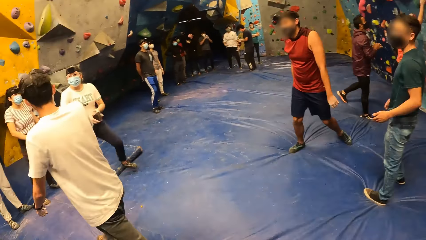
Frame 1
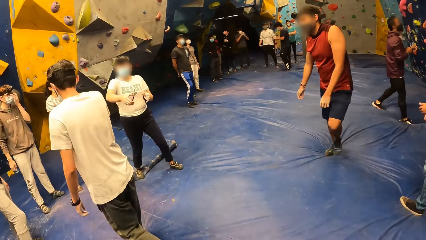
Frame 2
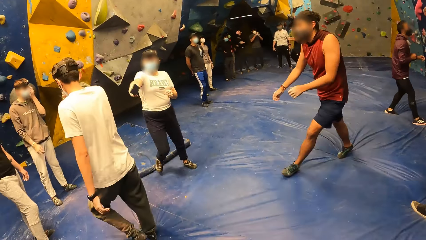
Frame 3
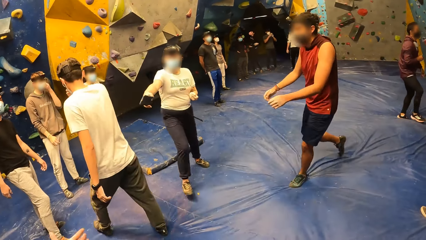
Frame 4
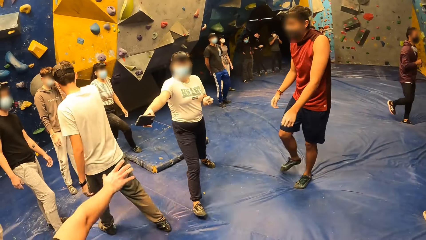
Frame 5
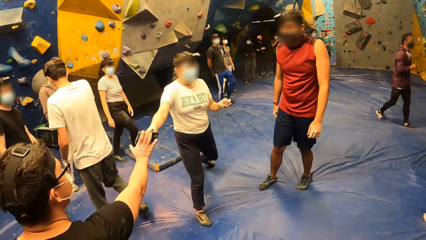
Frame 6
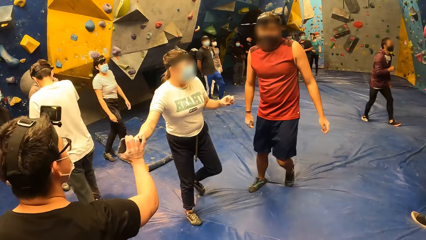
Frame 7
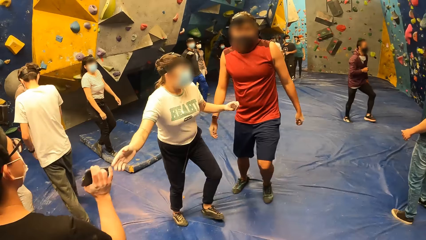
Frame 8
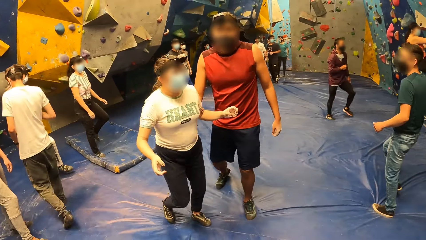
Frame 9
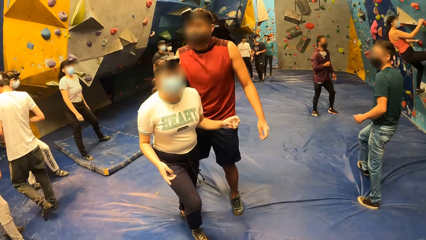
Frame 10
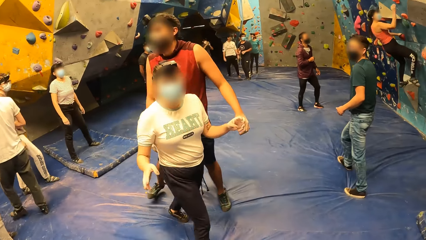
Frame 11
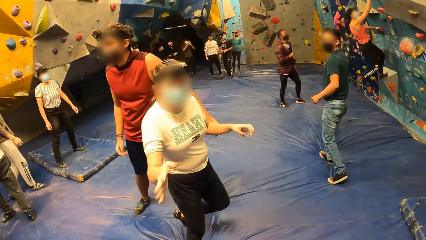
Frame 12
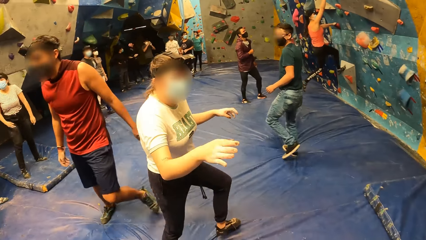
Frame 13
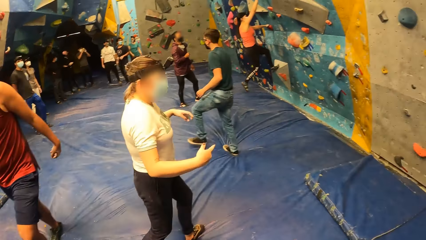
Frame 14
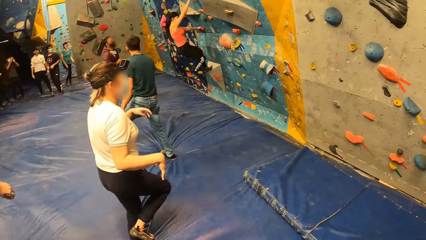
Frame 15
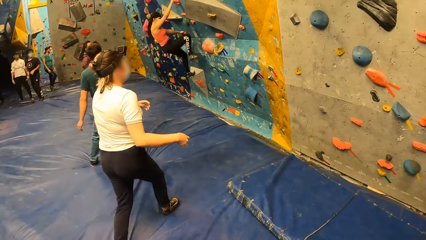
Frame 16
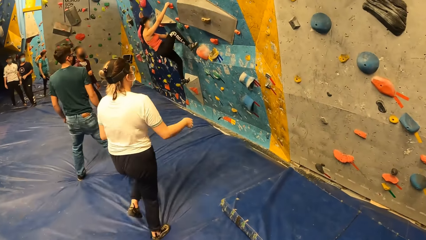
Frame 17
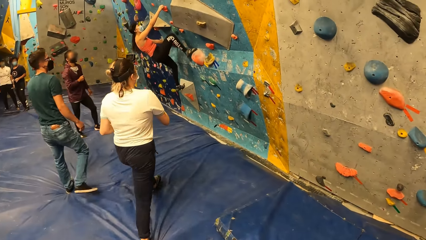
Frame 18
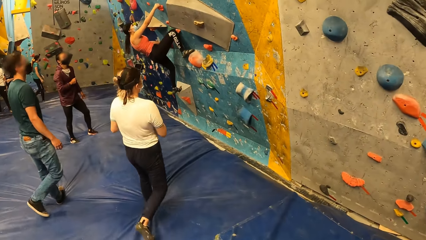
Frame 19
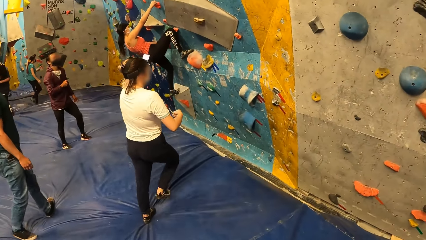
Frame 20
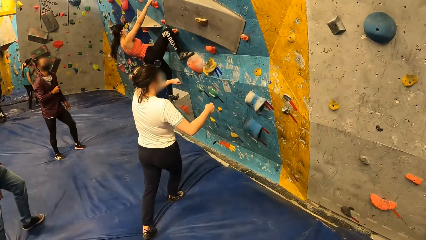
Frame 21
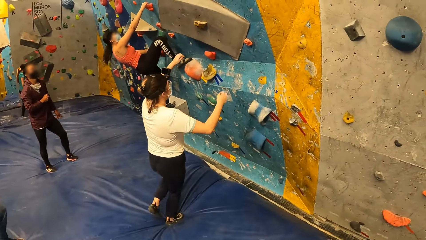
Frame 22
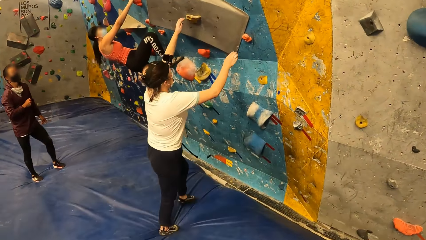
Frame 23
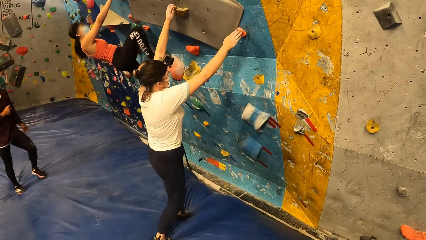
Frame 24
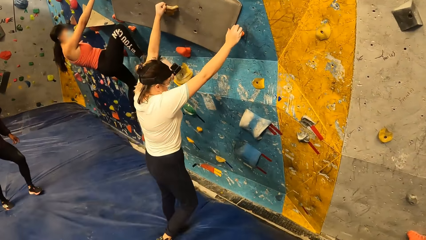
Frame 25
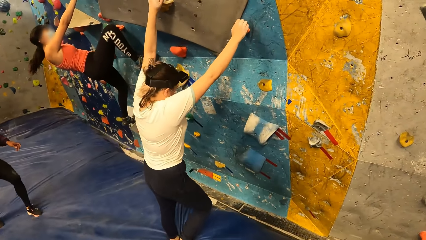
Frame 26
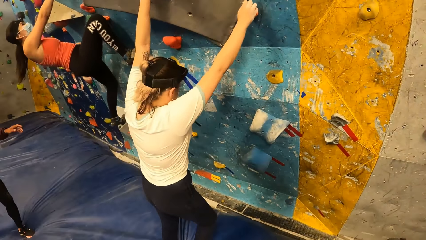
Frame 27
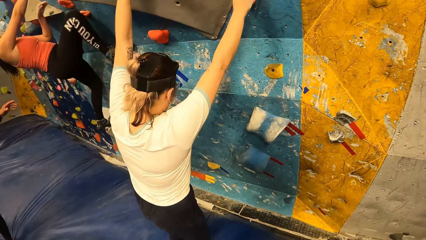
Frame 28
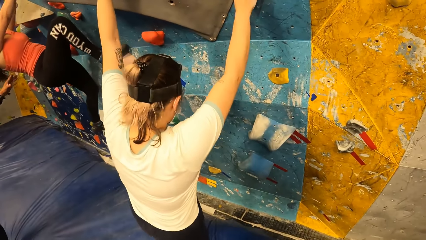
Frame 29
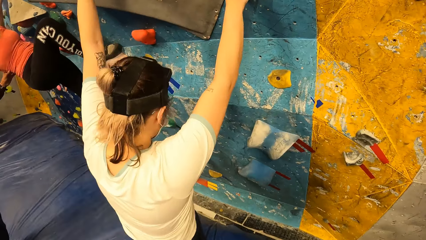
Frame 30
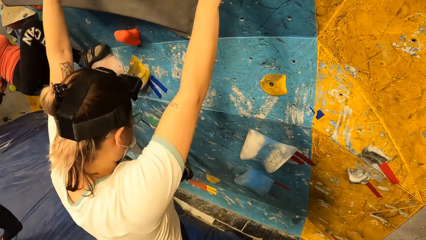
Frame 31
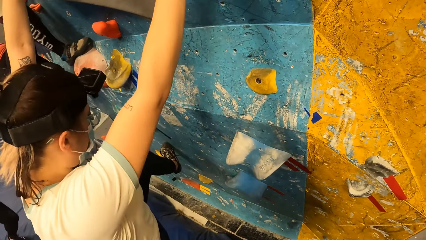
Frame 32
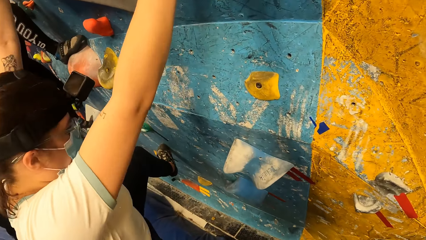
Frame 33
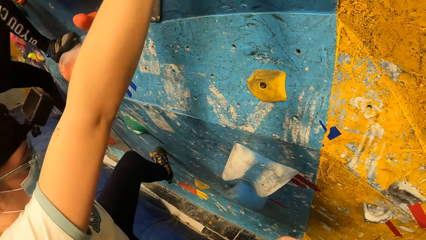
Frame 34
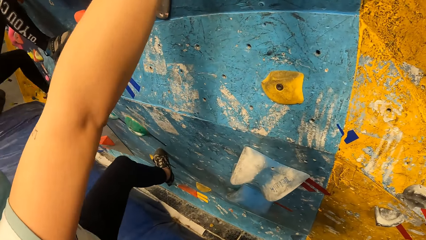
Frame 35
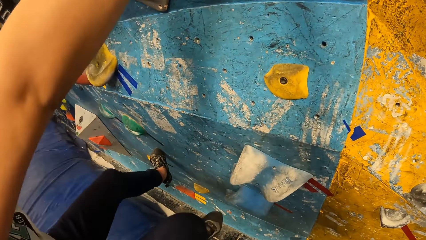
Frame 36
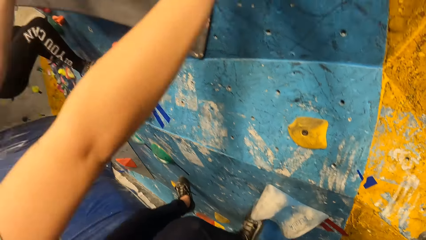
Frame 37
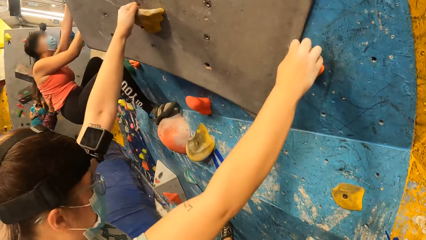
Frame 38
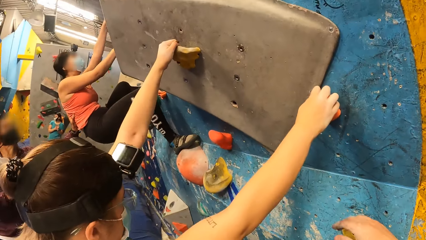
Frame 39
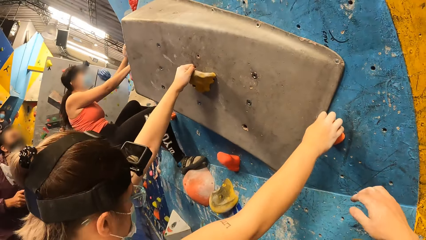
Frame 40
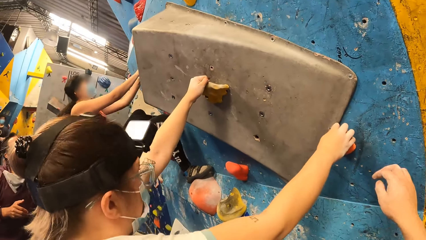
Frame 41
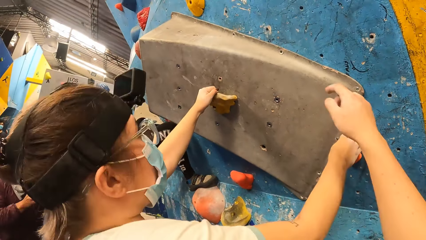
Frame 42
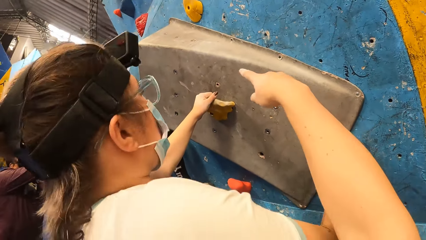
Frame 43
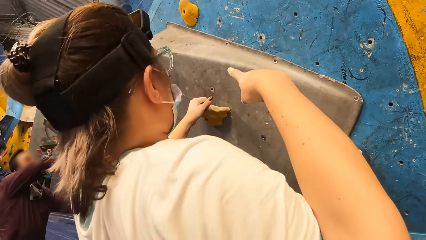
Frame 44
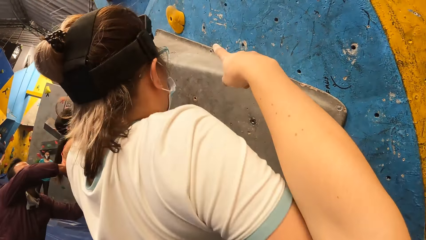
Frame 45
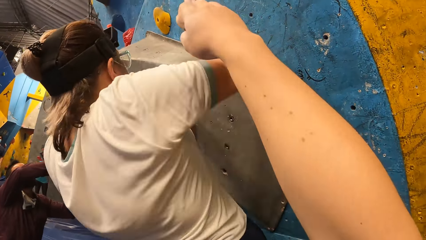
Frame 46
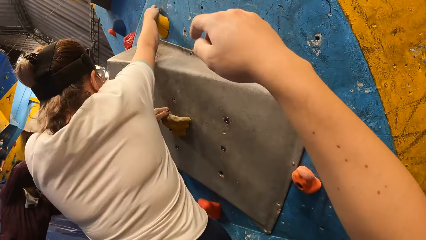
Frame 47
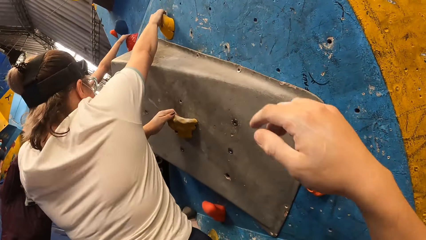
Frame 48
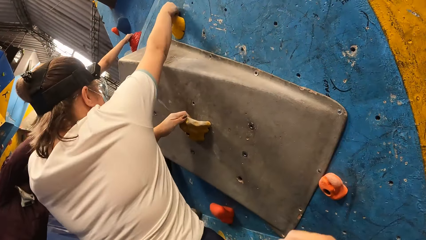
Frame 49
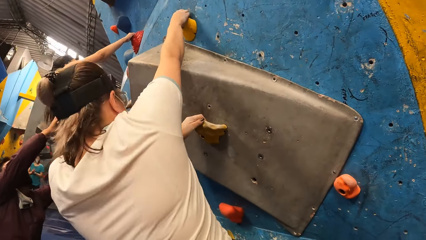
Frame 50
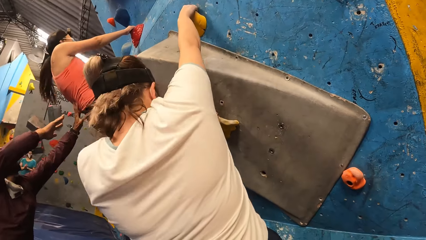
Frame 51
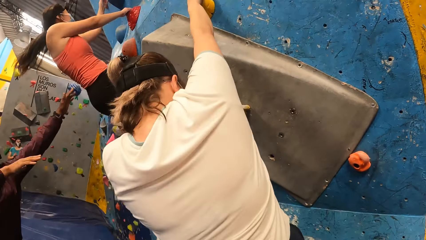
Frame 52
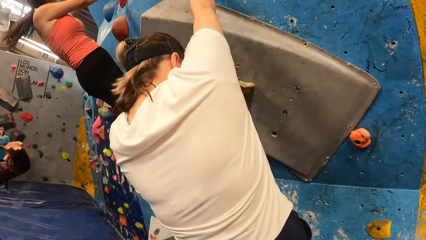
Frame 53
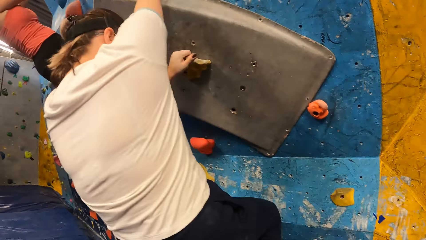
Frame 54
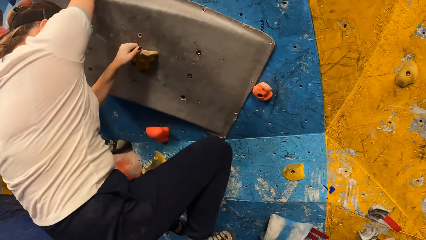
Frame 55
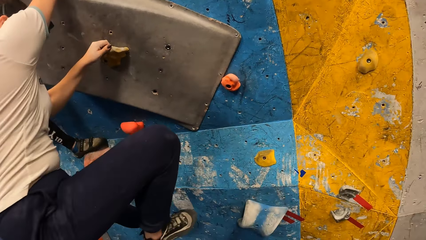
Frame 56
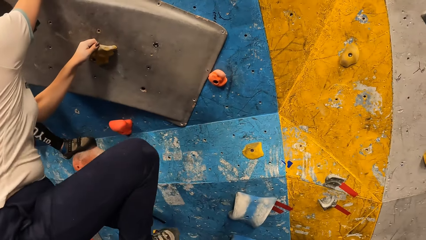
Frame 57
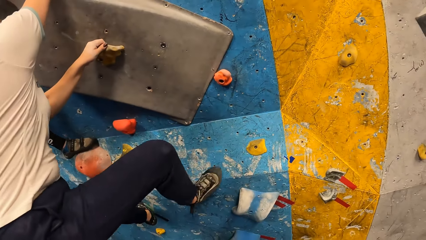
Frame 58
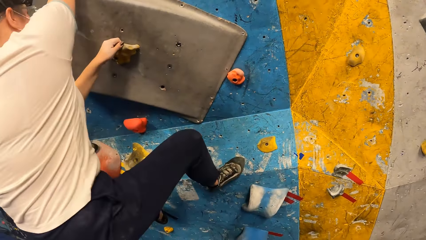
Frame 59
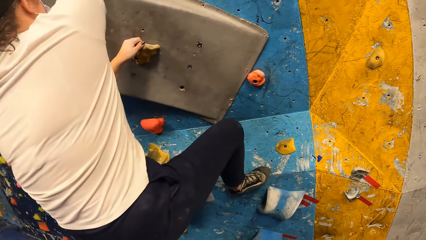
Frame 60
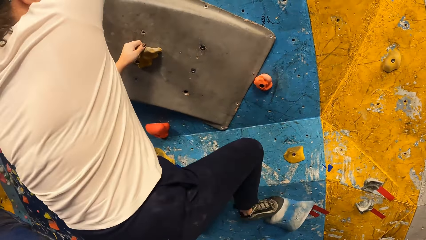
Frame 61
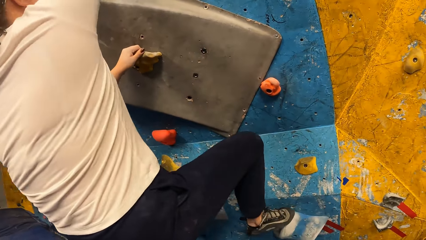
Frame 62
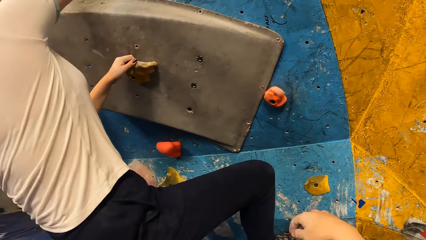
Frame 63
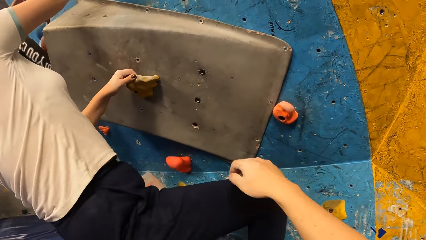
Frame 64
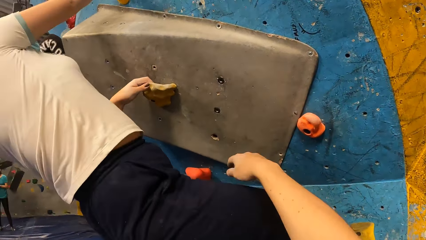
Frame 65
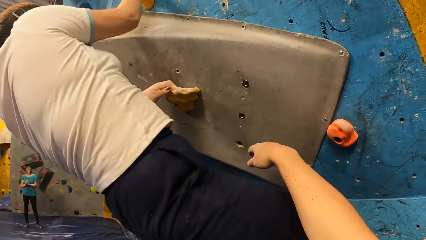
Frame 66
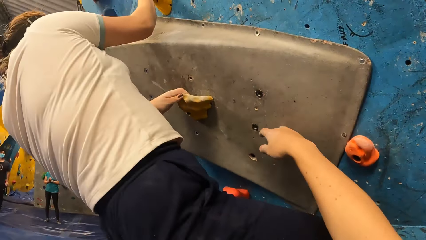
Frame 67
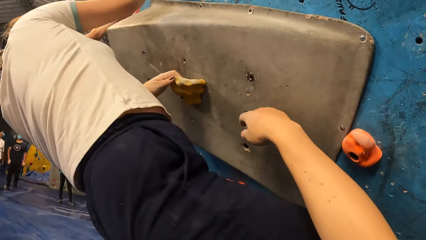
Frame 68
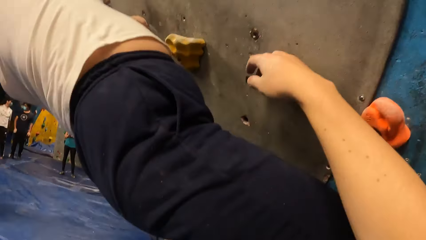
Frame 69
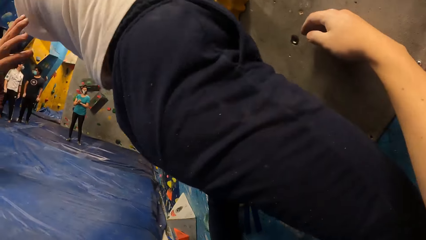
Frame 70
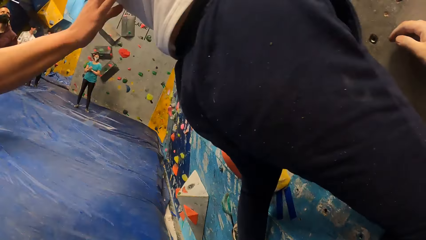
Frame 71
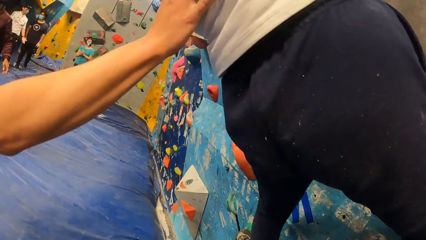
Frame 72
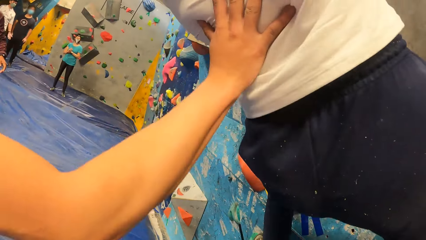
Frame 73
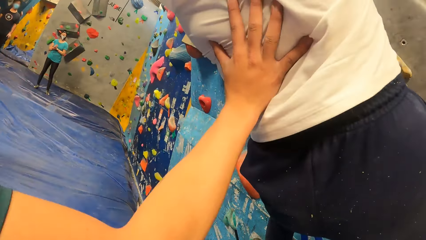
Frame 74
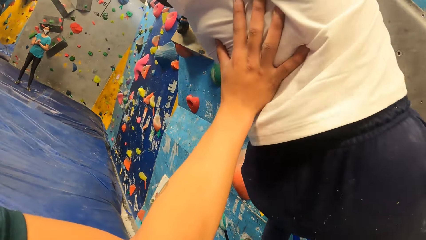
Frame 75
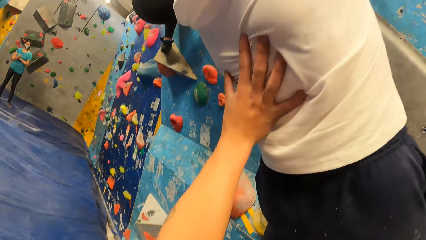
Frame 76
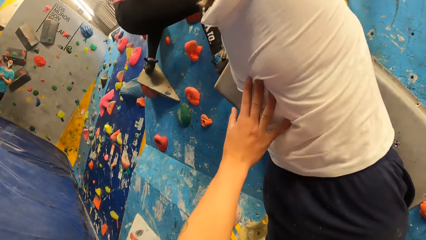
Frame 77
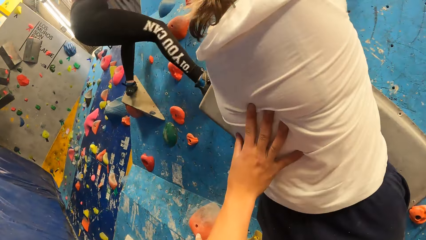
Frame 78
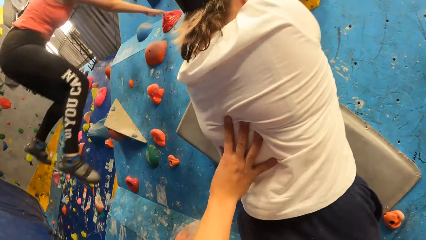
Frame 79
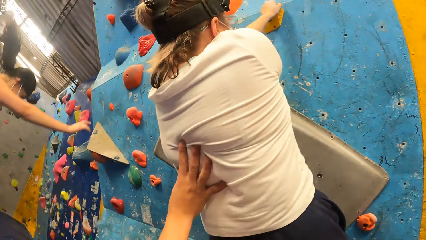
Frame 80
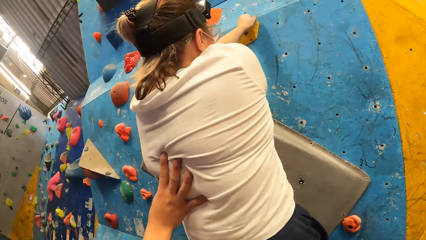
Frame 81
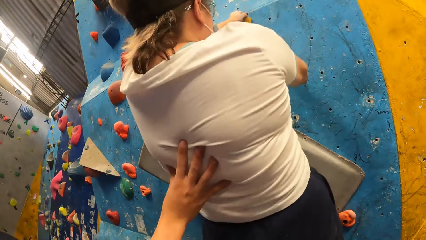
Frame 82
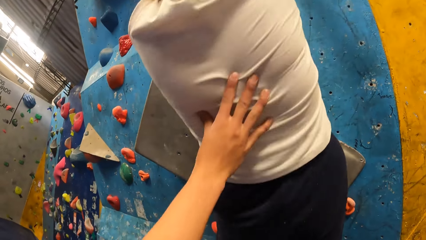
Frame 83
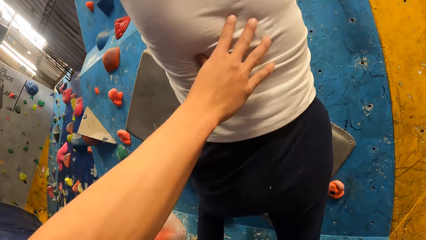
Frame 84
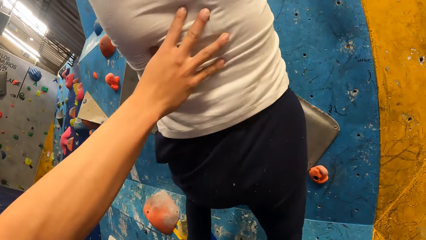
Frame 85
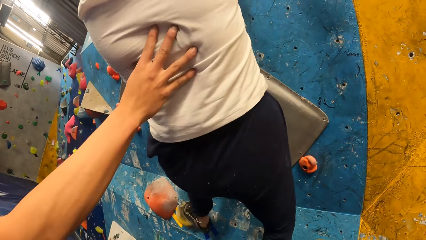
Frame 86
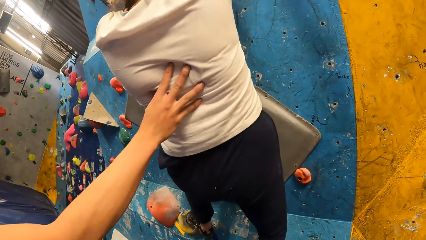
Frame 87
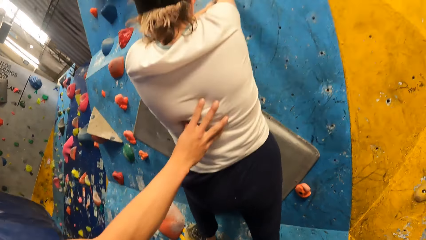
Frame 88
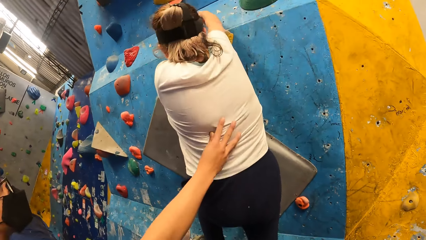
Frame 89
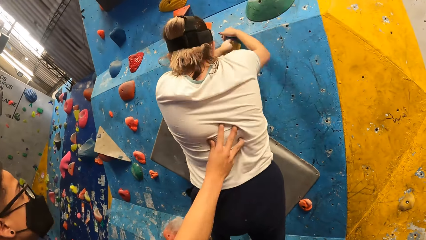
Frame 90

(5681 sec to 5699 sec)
A man collects the phone from a woman with his right hand. Another woman climbs the bouldering wall with both hands. Another woman climbs the wall. Another man interacts with another woman. The camera wearer uses gestures. They look around and move a hand. A man looks around. Another man interacted with the woman who climbs the wall. The camera wearer looks around. A woman jumps to the floor.
